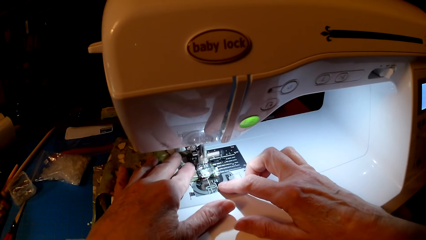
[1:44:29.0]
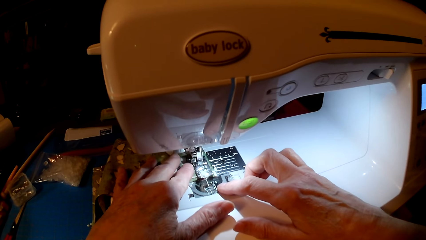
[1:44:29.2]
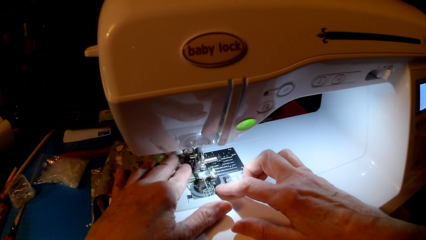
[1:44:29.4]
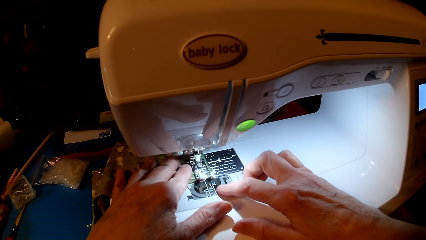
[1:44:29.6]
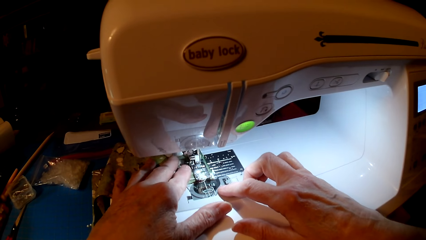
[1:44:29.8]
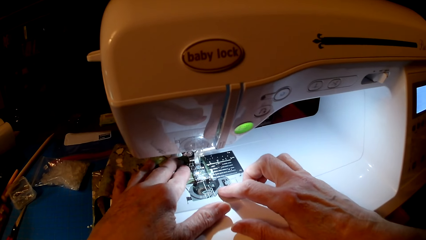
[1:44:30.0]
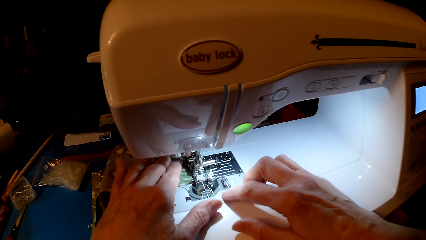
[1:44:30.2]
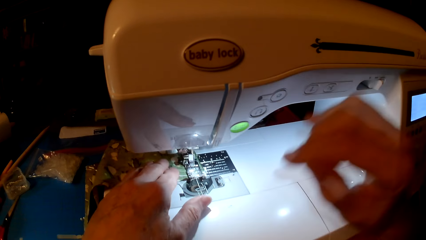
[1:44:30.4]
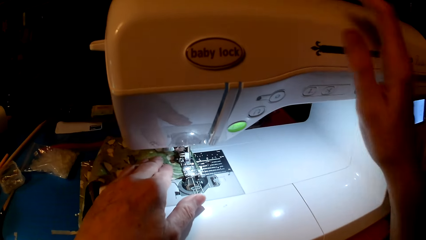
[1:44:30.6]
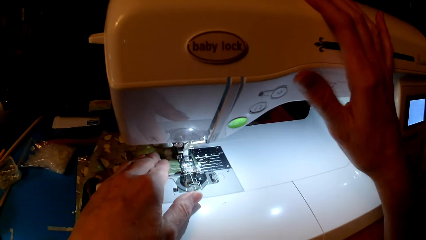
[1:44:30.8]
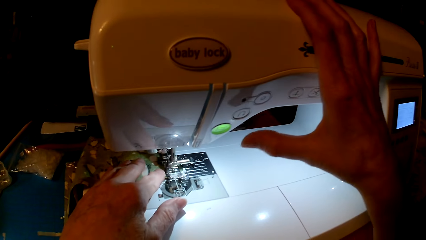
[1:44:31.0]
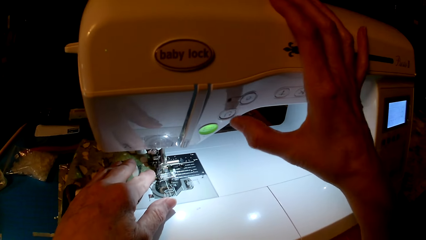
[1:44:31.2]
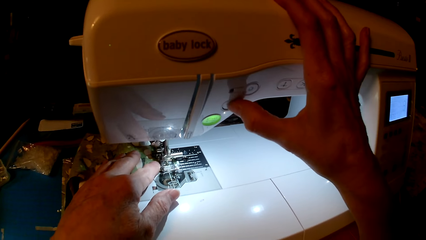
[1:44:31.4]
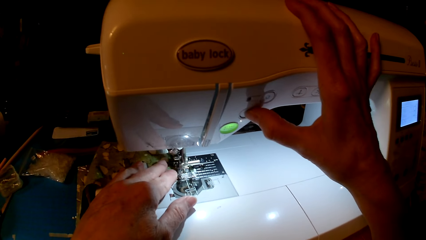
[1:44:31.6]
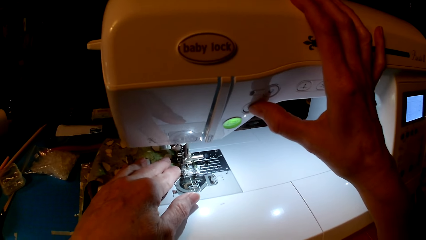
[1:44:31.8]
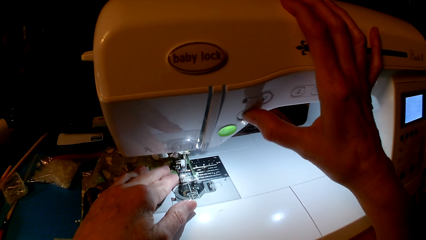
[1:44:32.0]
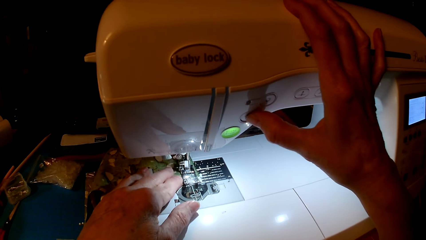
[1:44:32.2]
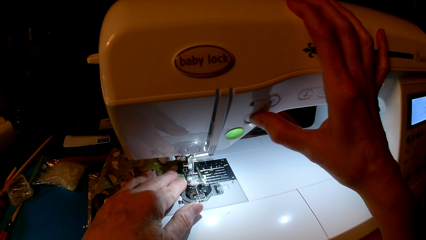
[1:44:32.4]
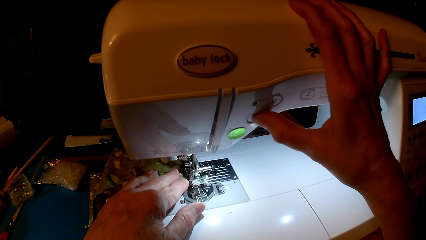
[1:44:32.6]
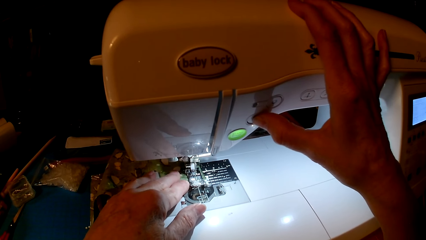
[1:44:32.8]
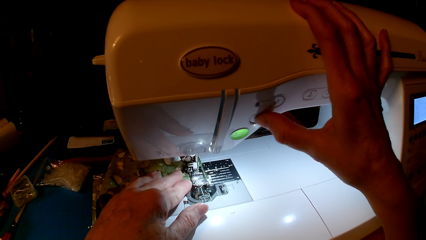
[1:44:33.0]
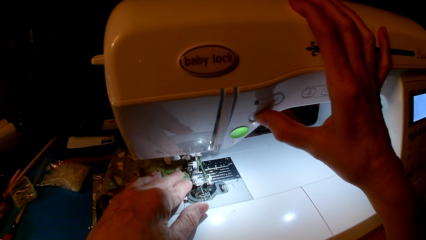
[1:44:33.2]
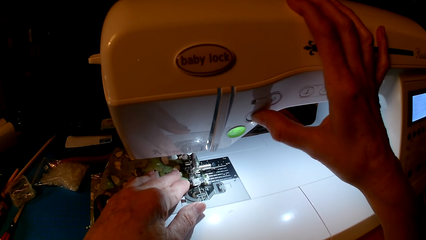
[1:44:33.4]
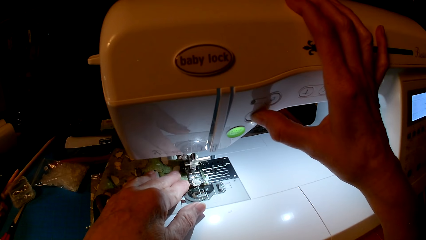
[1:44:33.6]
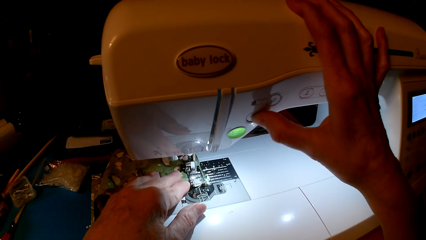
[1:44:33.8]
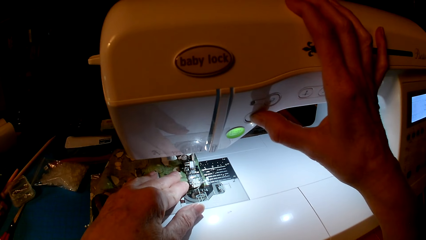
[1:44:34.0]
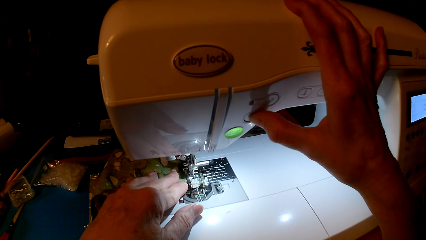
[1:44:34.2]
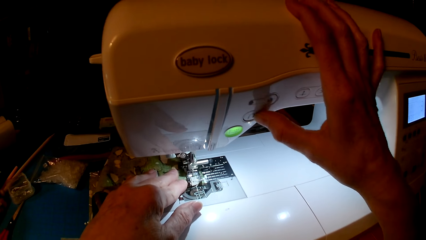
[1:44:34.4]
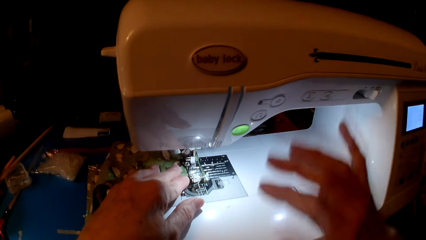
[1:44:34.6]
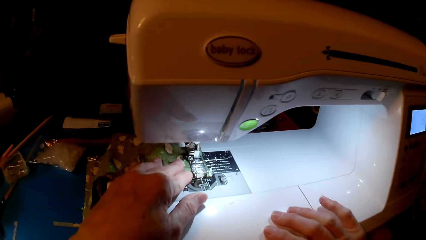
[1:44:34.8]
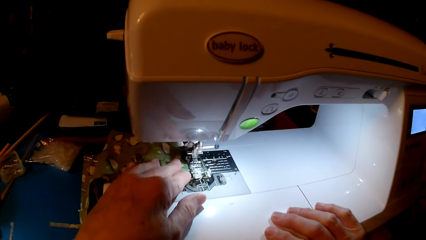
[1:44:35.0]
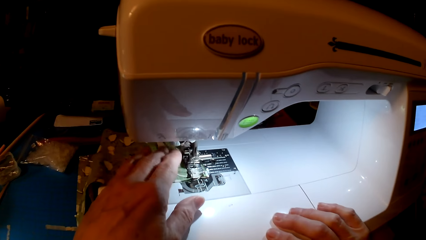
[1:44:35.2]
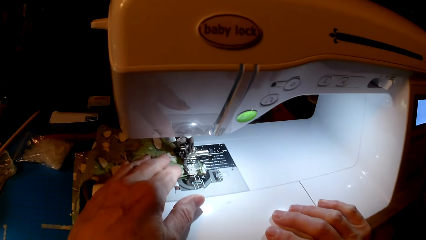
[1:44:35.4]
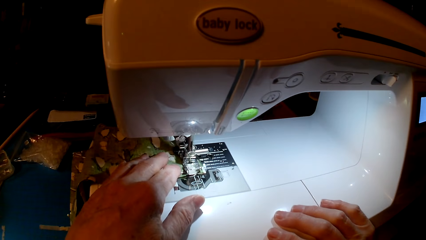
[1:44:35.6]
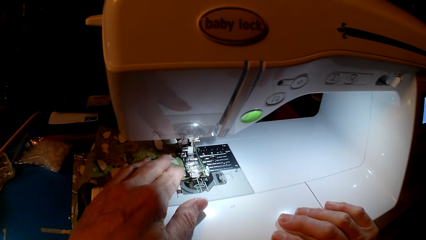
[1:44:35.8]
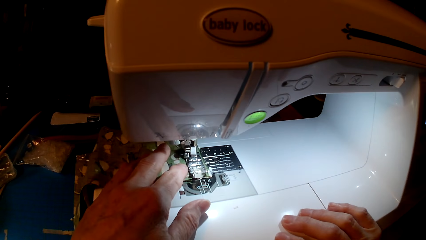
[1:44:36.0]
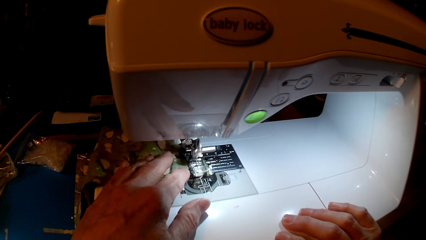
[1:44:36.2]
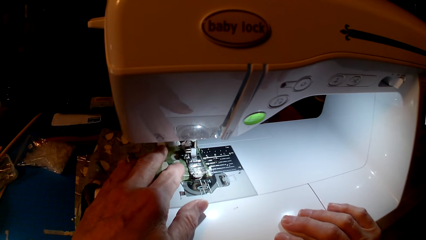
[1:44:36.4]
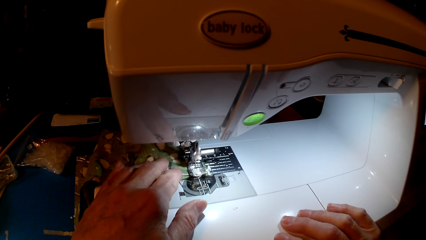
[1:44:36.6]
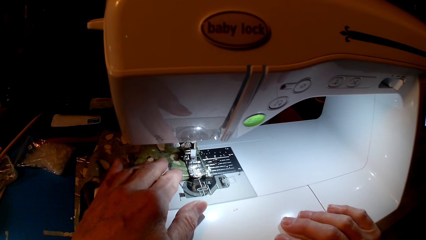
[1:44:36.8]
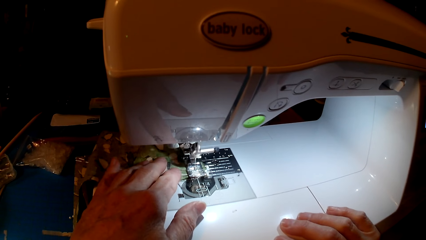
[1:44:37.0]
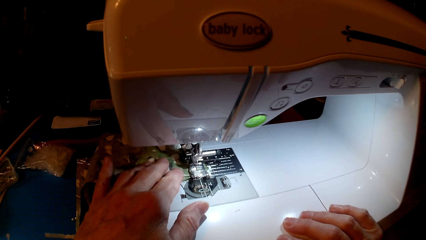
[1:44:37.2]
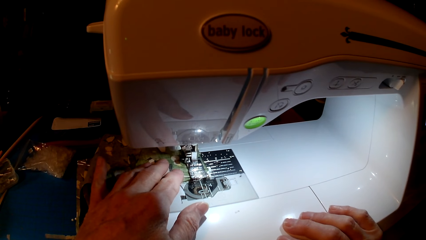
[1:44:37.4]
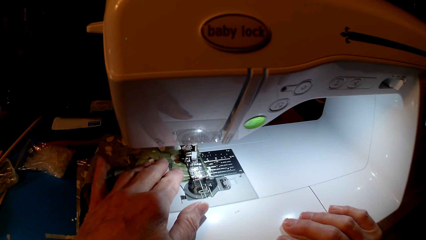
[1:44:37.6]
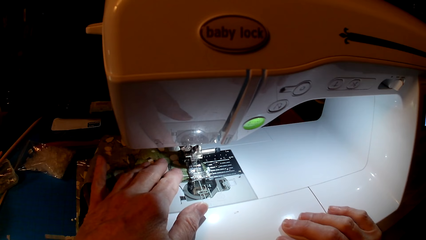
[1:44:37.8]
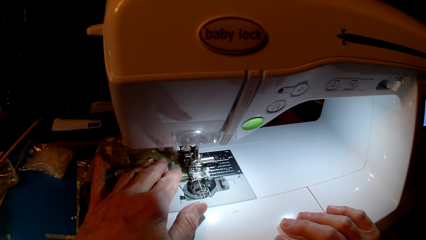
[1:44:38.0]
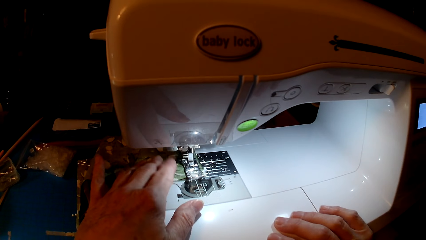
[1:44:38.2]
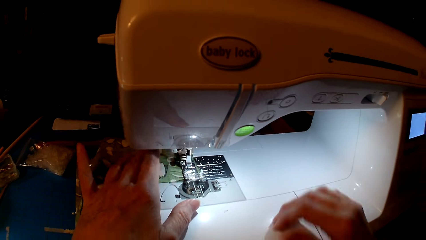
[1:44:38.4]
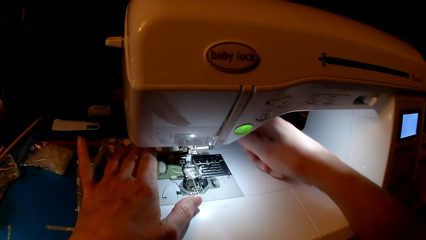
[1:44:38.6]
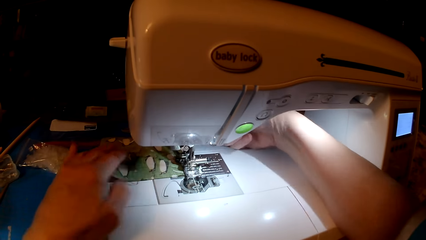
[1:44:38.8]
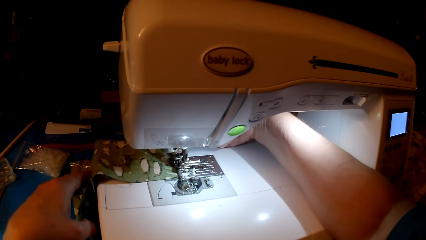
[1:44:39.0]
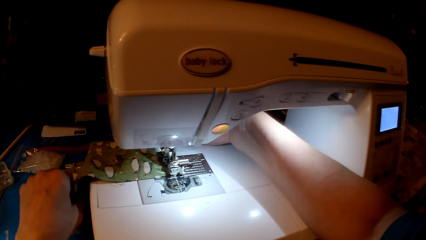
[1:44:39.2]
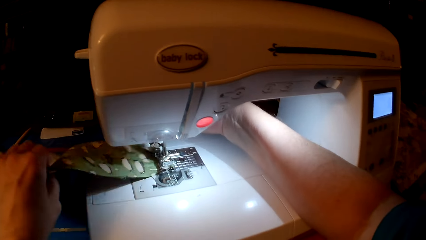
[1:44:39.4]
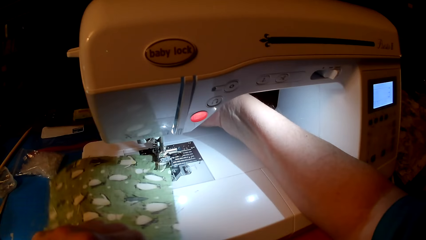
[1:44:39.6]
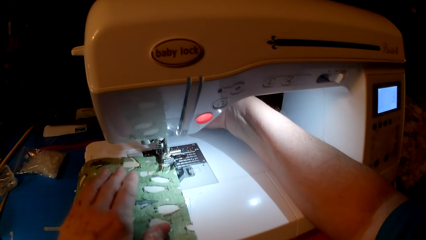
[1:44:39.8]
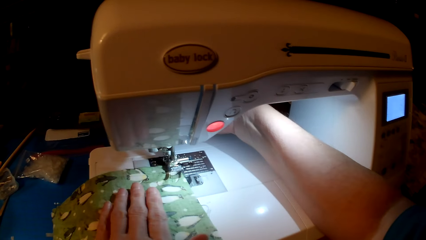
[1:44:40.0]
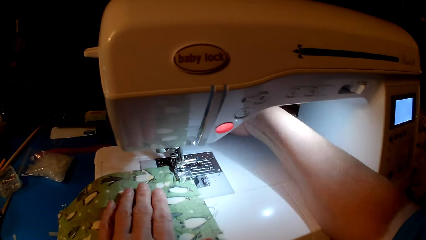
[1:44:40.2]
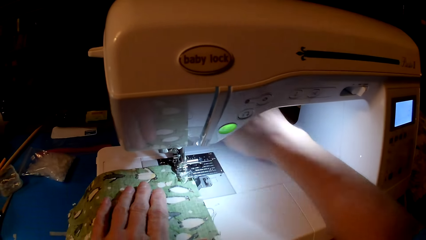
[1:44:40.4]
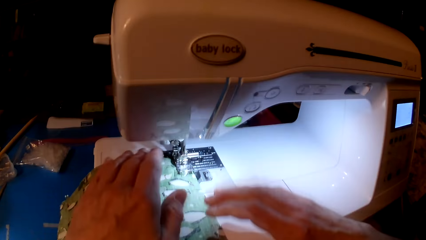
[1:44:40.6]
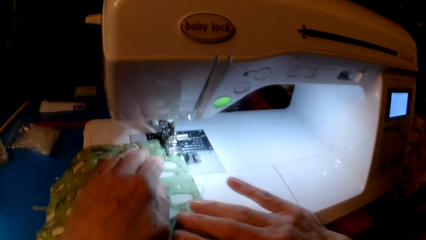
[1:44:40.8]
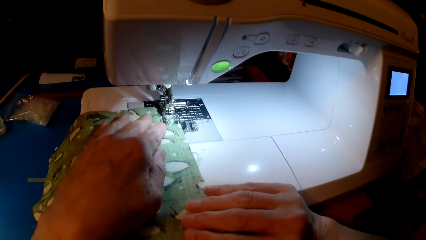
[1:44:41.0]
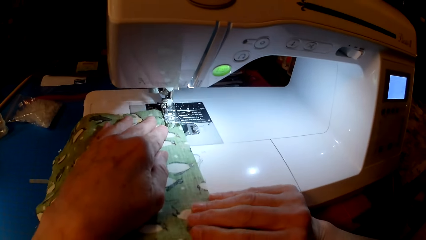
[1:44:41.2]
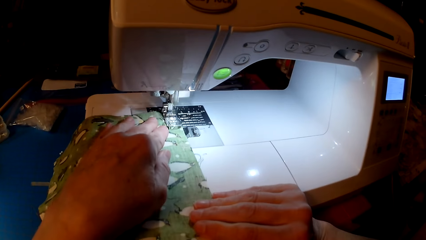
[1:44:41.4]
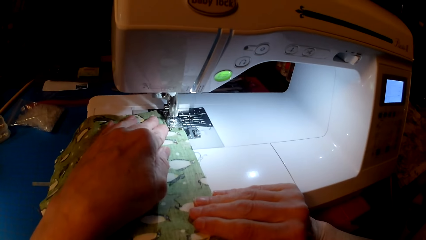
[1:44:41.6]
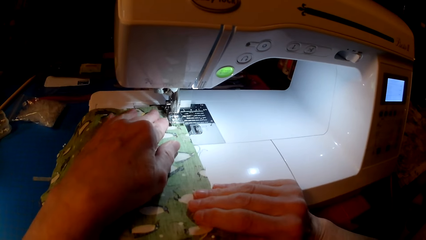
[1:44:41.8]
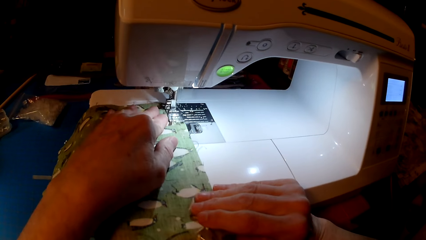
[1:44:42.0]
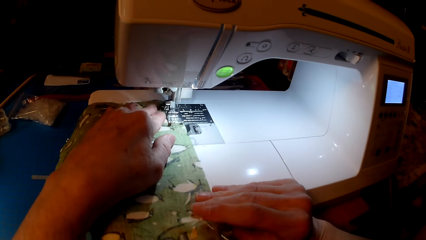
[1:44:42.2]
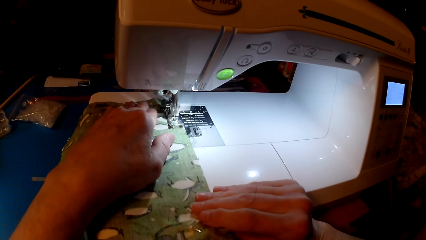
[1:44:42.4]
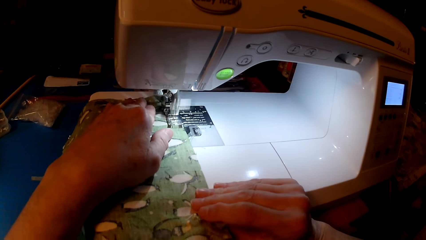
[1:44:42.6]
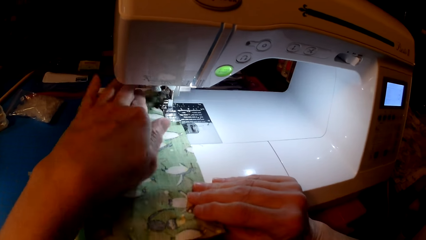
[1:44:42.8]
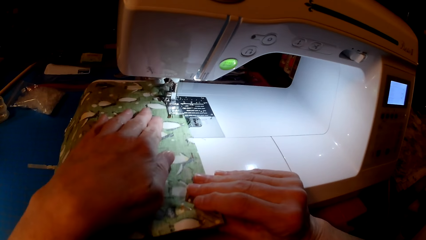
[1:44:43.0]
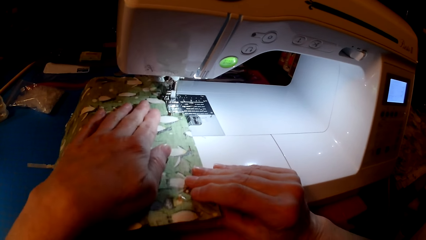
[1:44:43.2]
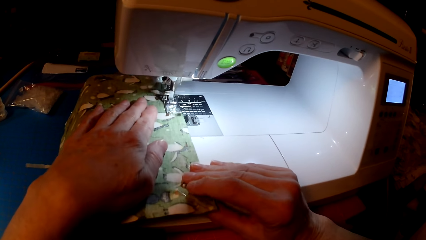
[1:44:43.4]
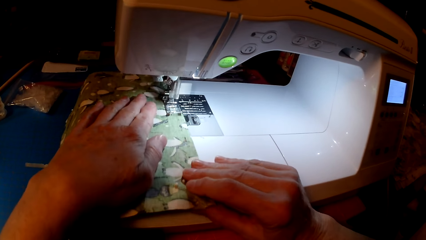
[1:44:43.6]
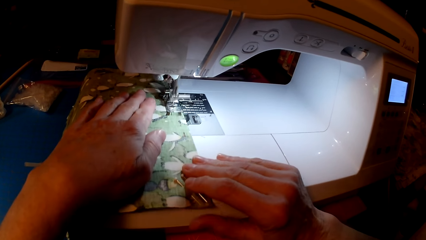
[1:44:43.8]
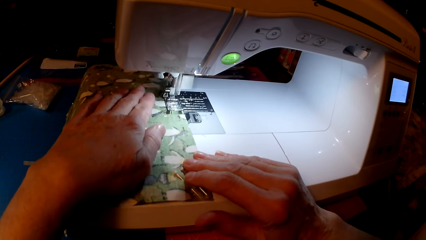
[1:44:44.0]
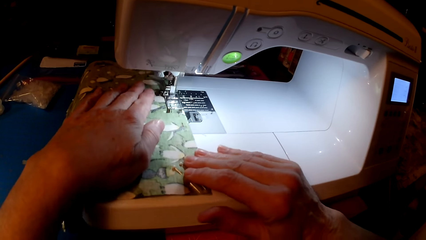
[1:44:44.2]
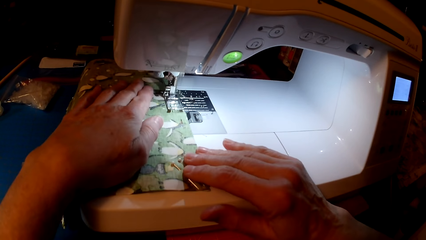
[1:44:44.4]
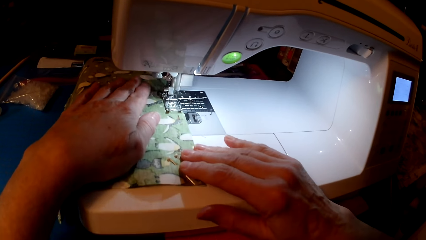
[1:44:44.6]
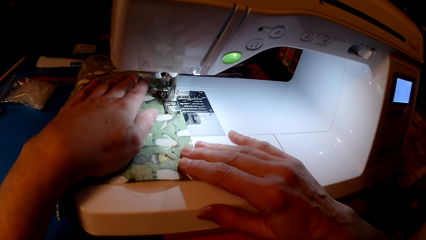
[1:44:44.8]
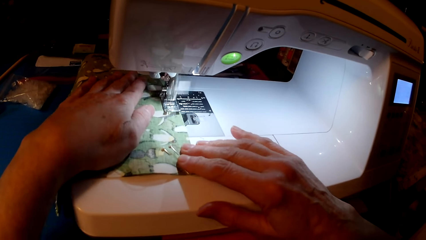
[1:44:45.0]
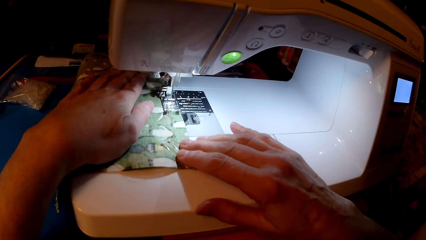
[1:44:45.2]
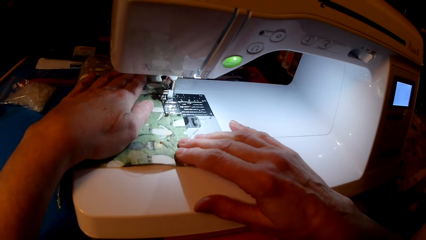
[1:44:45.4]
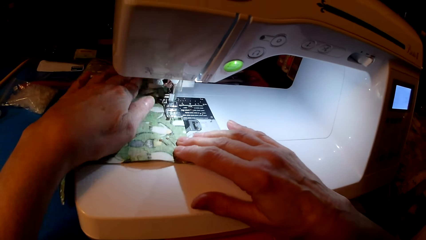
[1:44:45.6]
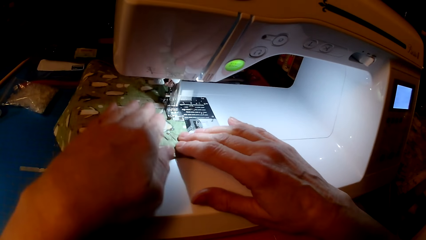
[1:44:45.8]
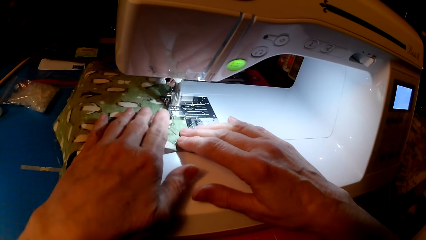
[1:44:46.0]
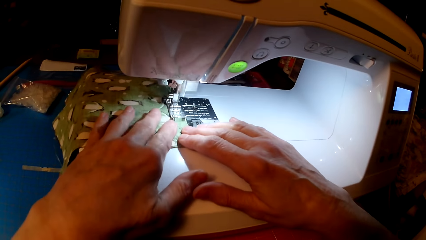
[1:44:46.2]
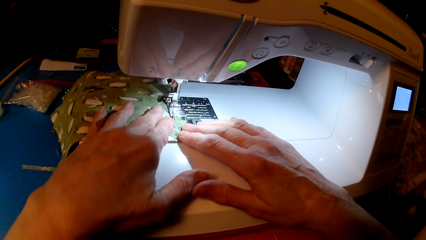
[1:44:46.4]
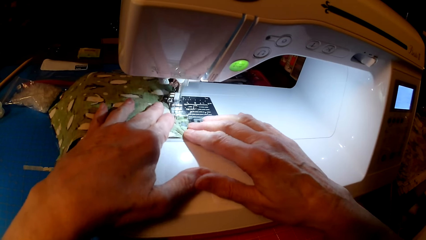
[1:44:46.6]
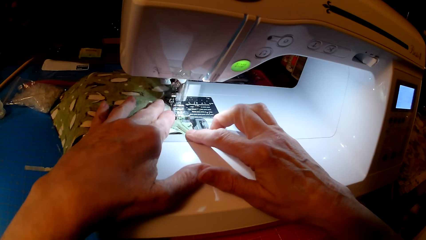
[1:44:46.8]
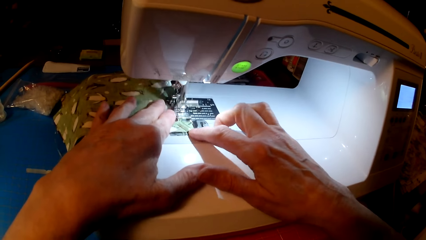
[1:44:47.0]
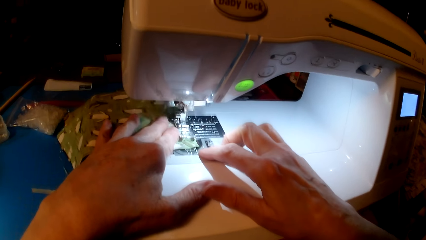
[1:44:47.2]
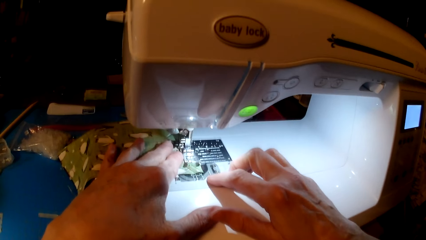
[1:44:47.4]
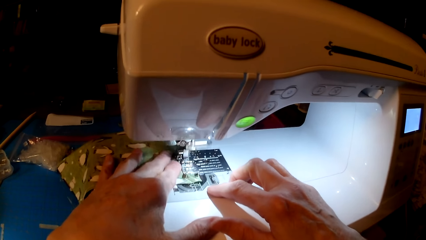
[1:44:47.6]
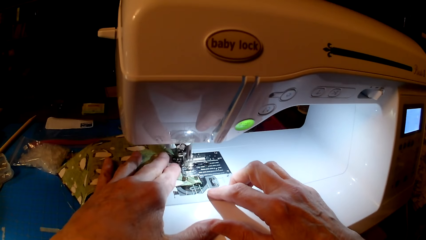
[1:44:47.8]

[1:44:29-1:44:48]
The camera wearer presses the sewing machine. They look at the cloth. They turn the cloth. They sew the cloth.
